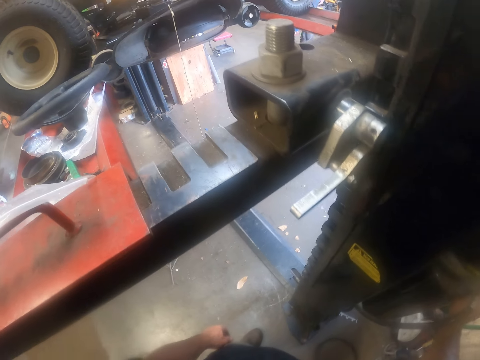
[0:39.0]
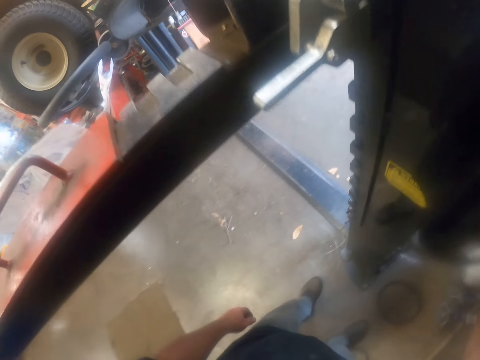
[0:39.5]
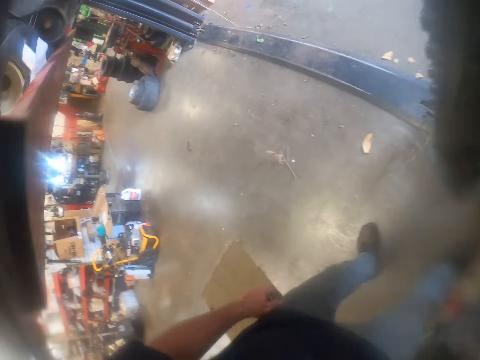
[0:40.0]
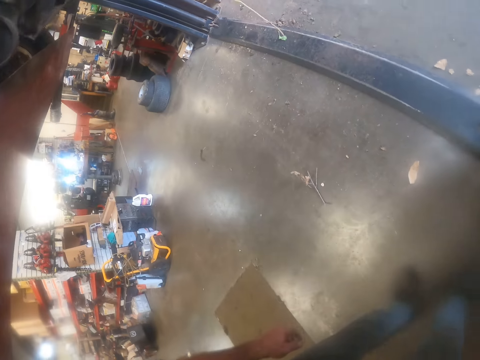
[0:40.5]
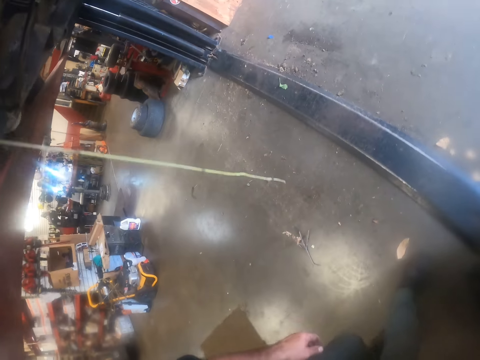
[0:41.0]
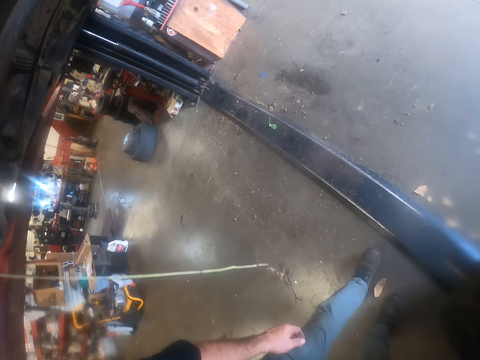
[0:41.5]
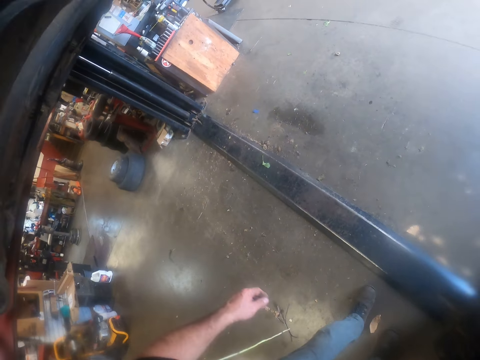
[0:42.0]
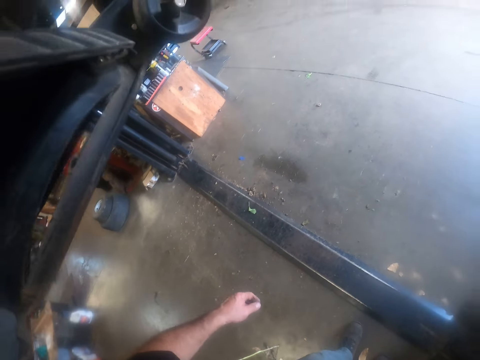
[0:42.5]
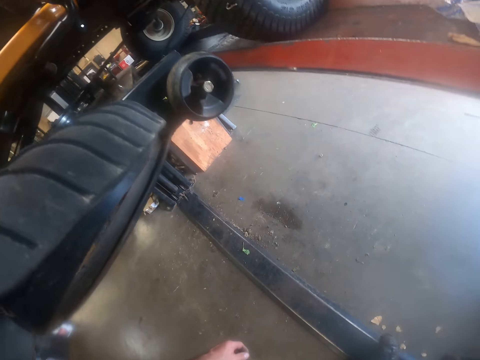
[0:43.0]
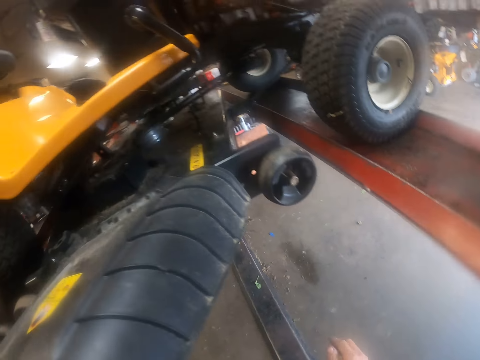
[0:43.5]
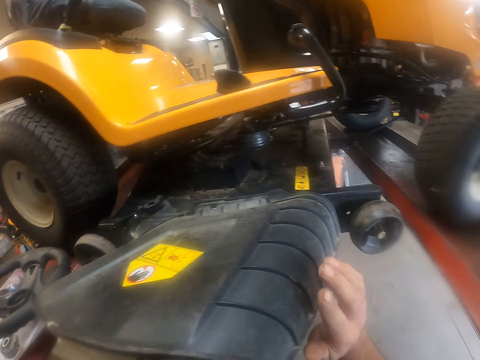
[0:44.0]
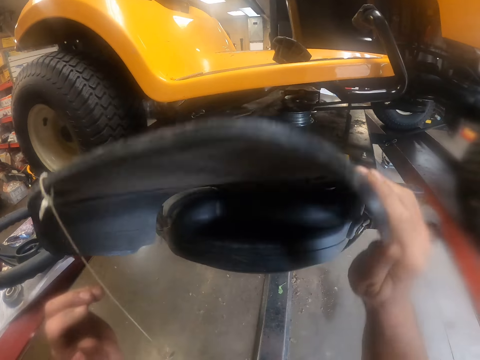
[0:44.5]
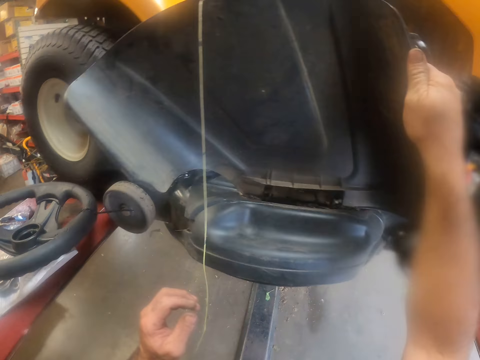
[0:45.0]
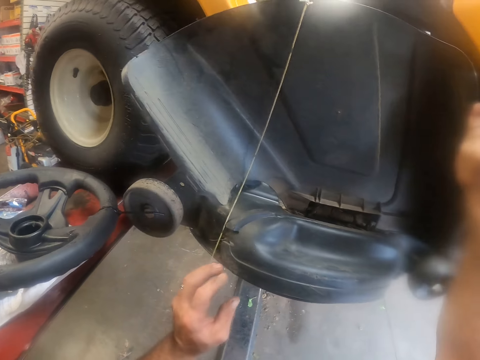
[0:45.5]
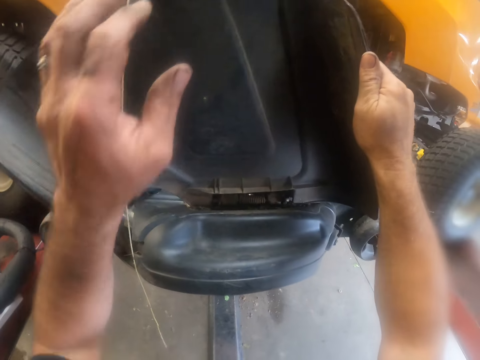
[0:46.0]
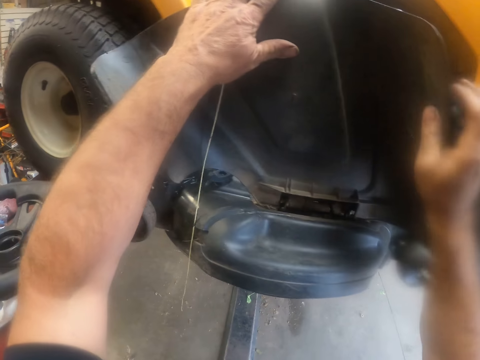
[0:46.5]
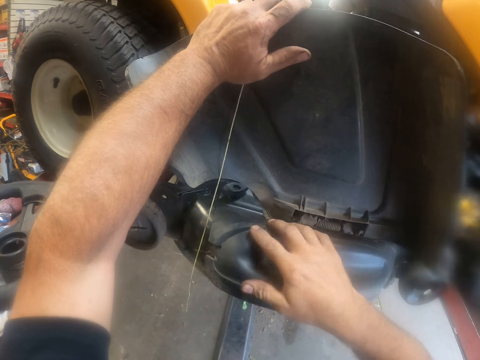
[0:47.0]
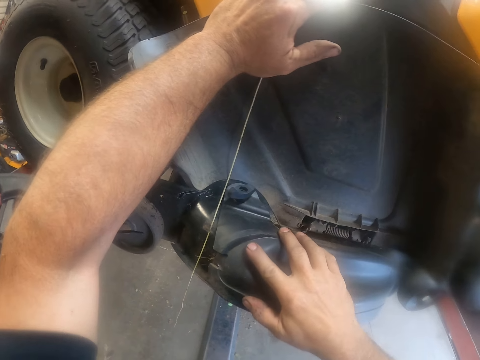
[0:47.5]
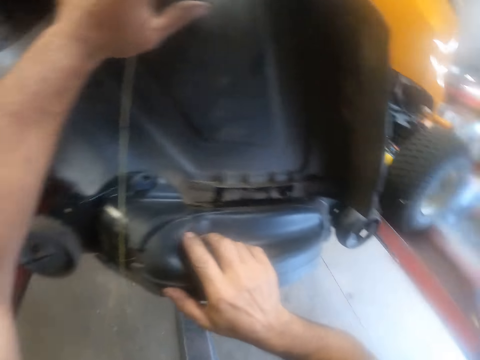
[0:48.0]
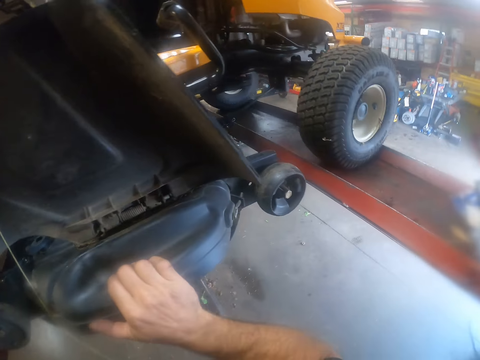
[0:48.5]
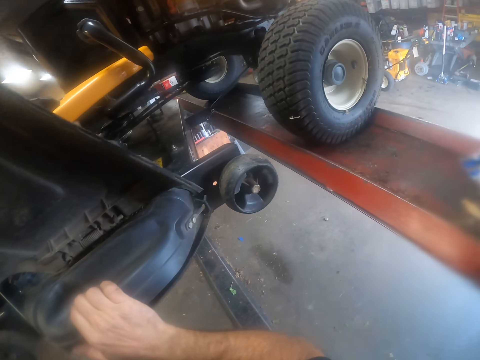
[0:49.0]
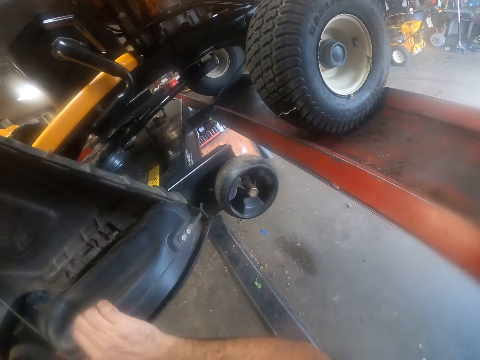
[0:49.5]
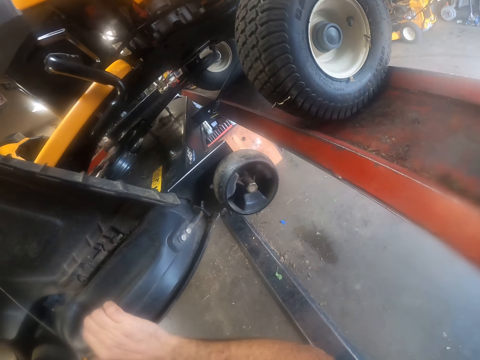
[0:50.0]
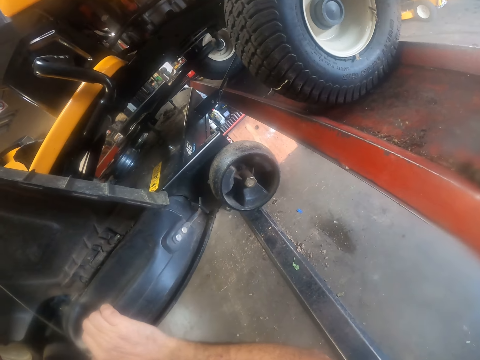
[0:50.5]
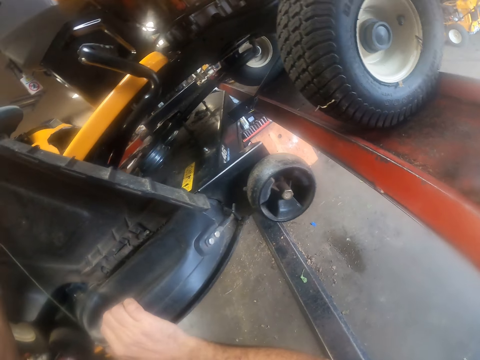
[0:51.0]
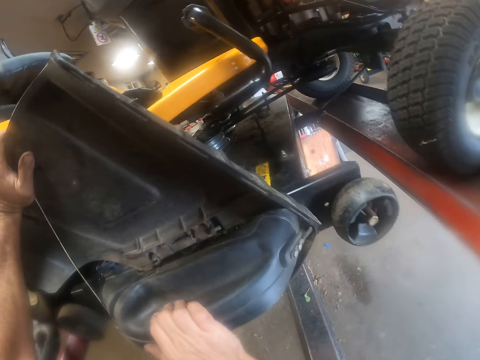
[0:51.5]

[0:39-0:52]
The camera wearer touches the Massey Ferguson. He raises the lawn mower's grass chute with his right hand. He holds the lawn mower's grass chute with his left hand. He looks at the Massey Ferguson. He touches the deck assembly with his right hand.

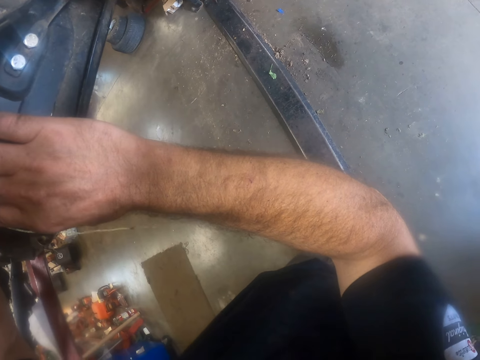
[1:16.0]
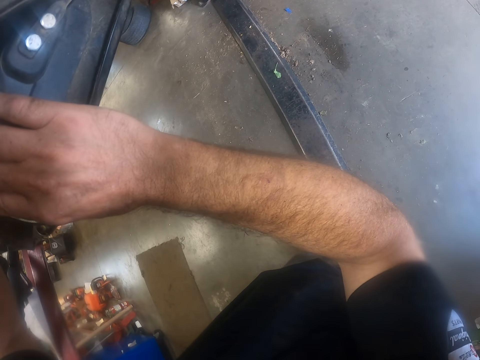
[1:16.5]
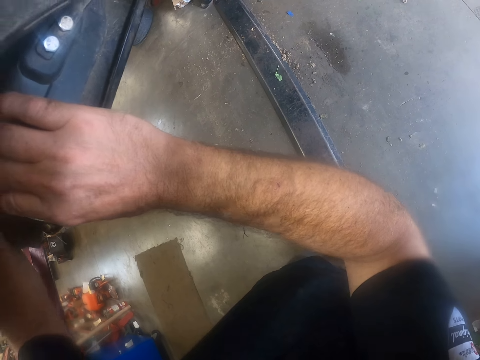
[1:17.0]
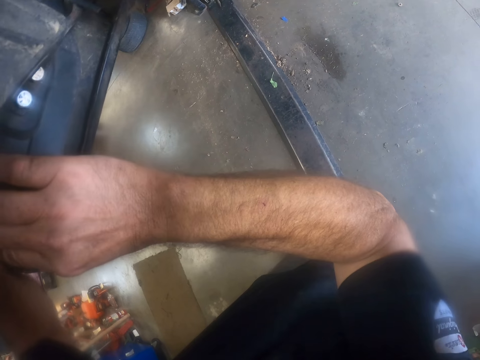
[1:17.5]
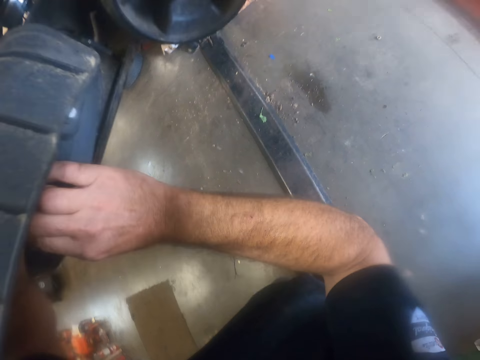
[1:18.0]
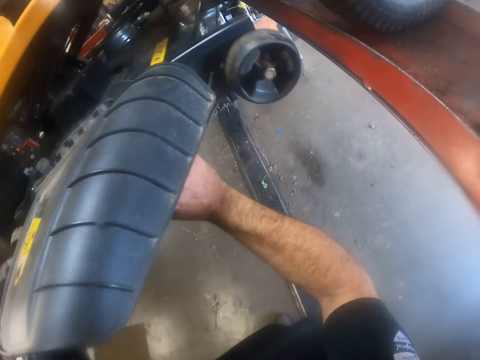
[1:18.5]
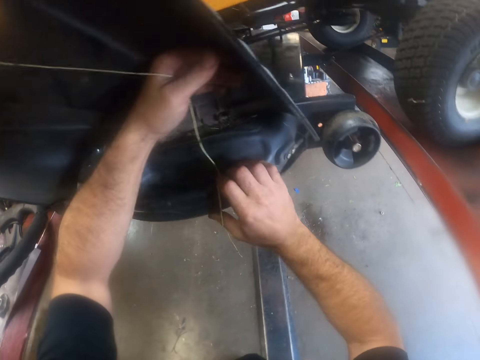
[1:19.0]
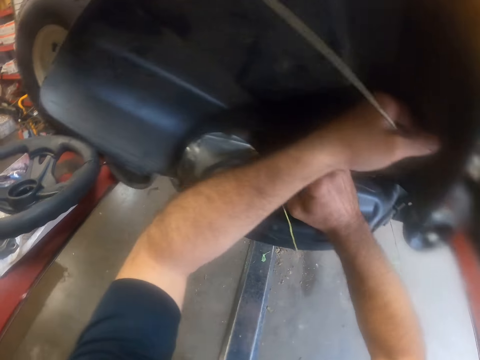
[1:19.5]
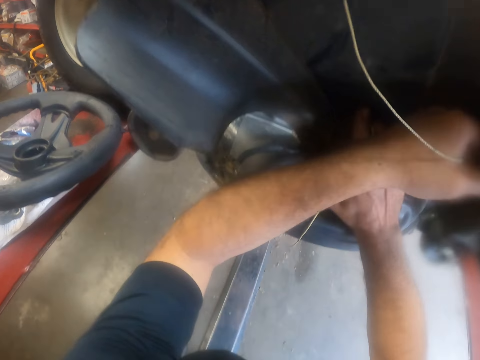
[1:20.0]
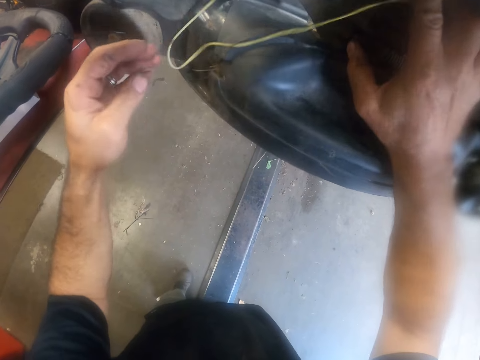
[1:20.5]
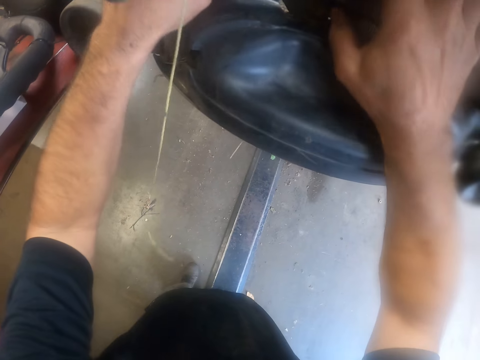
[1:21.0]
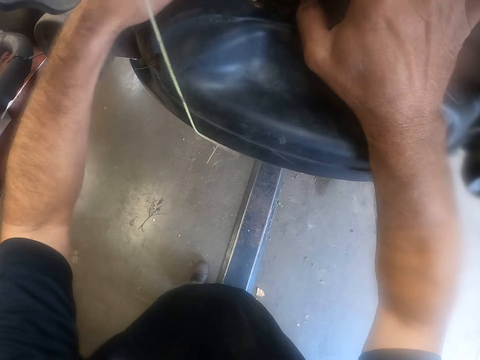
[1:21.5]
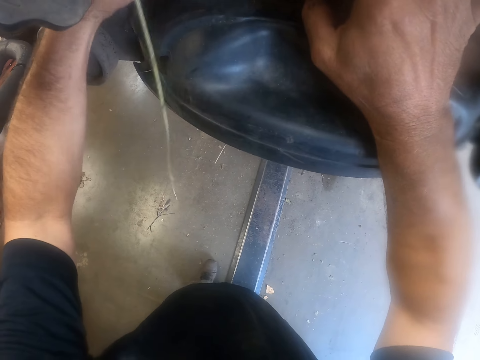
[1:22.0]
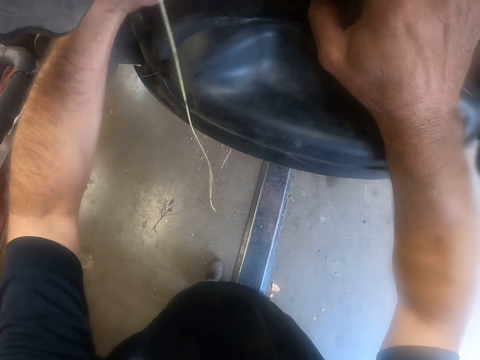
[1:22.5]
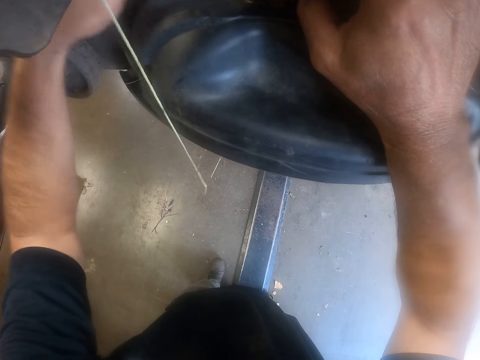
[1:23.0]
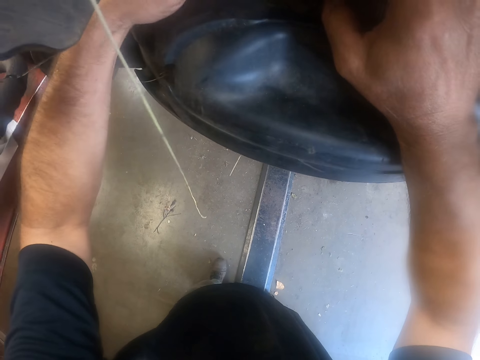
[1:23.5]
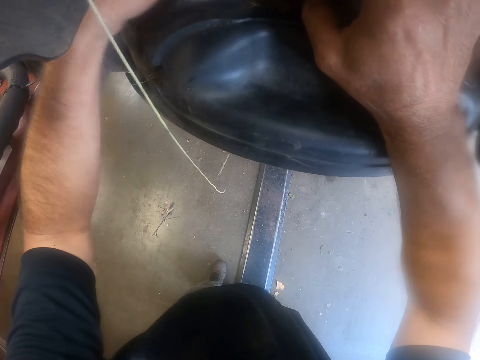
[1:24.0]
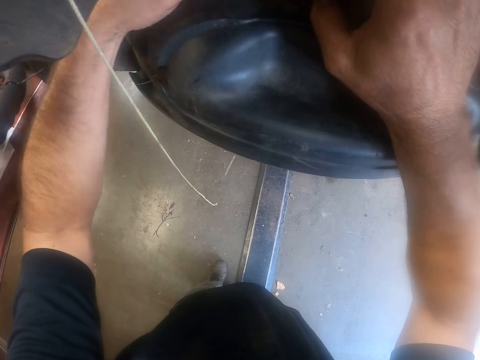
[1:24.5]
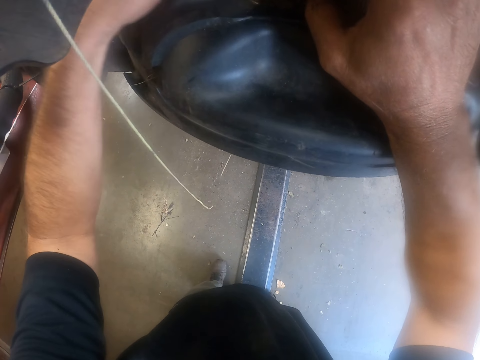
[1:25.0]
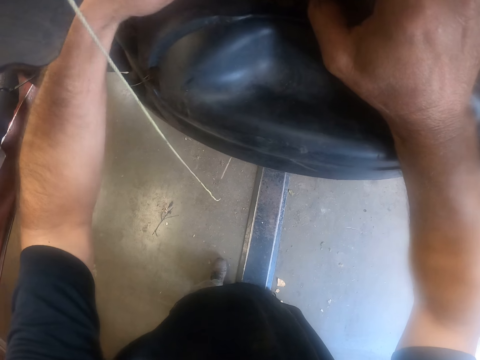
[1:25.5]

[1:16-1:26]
The camera wearer closes an opening on the deck assembly. He turns the spindle on the deck assembly with his left hand.

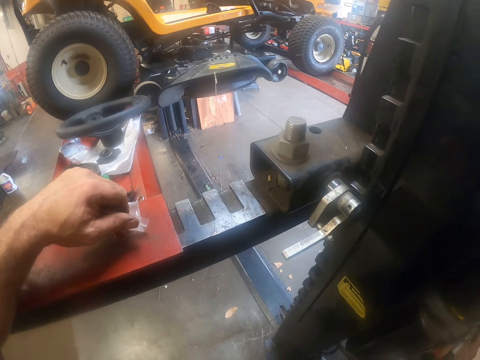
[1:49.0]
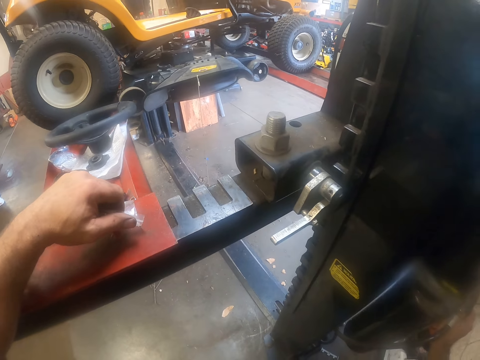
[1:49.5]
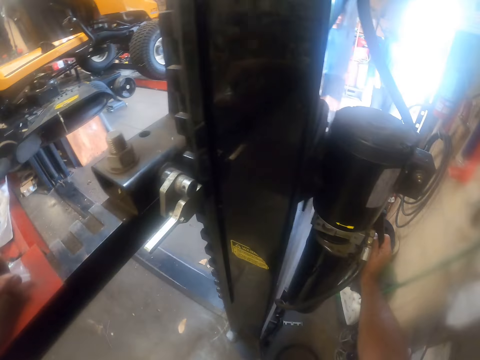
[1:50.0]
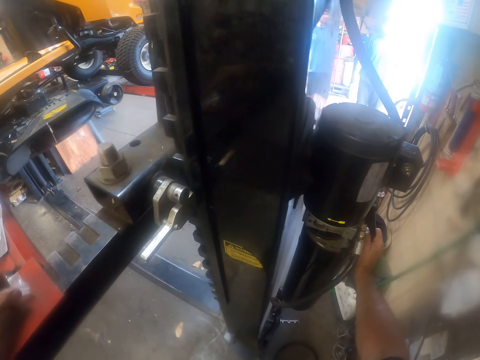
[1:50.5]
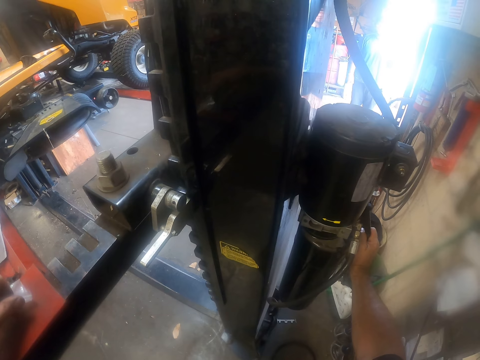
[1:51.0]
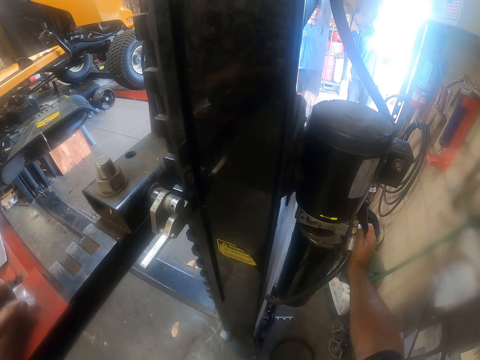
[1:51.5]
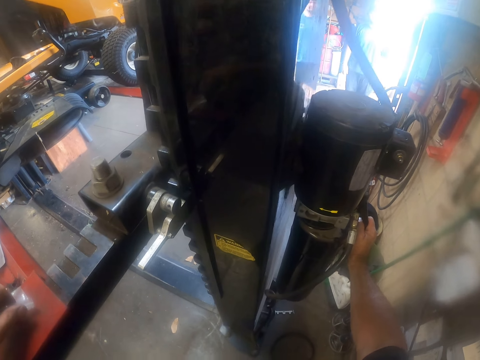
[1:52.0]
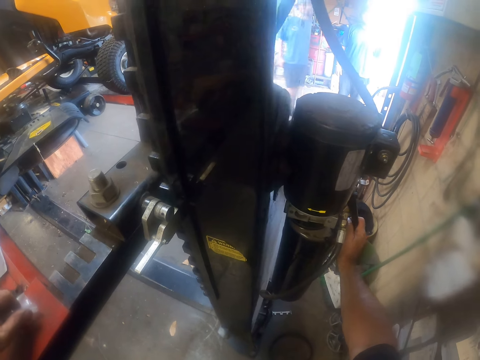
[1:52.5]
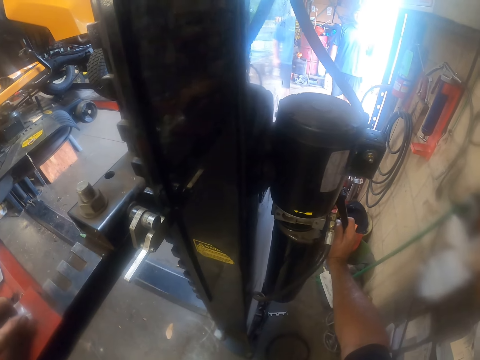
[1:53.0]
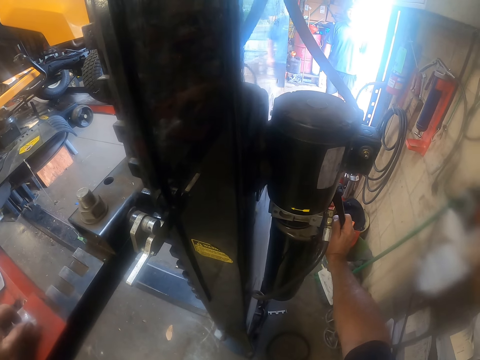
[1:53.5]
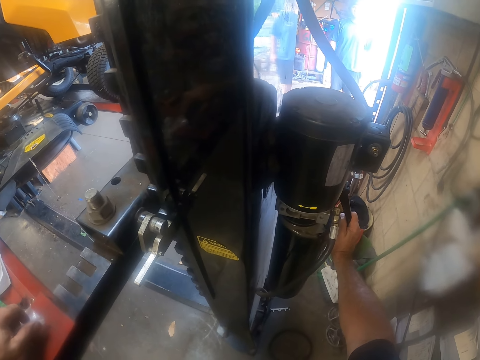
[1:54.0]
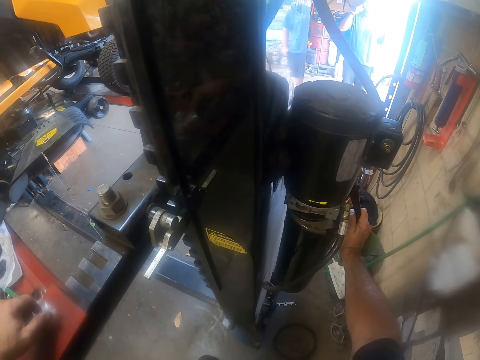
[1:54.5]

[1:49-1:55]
The man stands in front of the workshop's exit and talks to the camera wearer.
